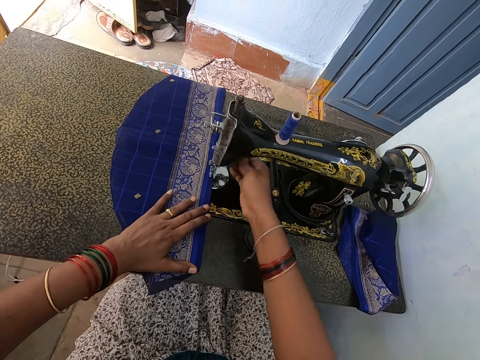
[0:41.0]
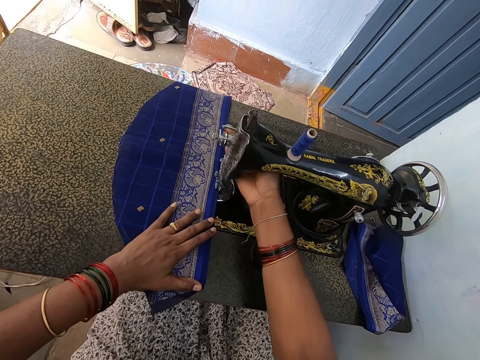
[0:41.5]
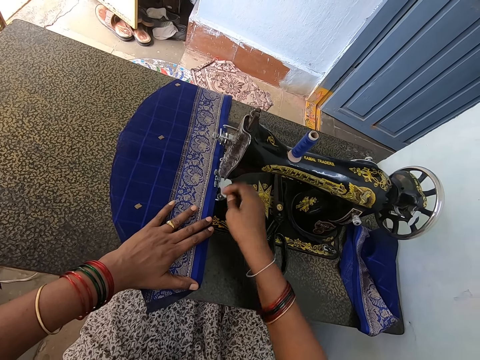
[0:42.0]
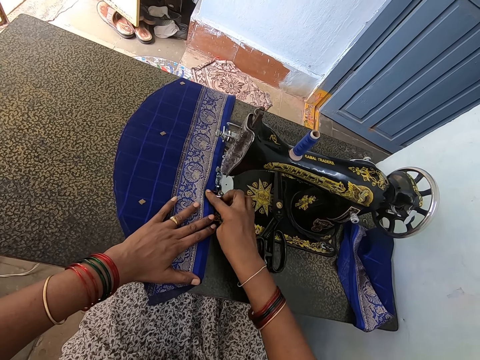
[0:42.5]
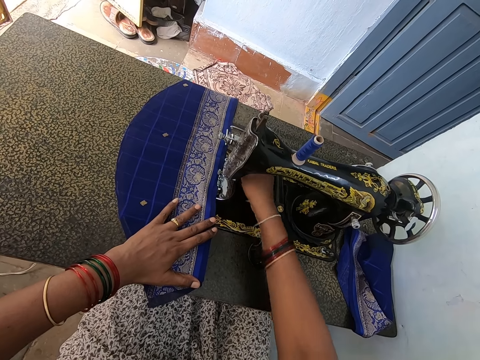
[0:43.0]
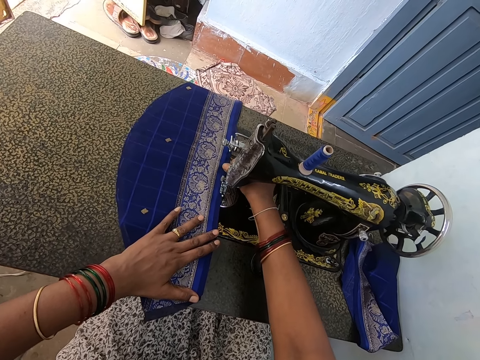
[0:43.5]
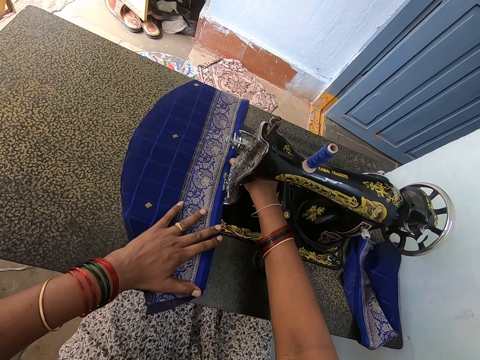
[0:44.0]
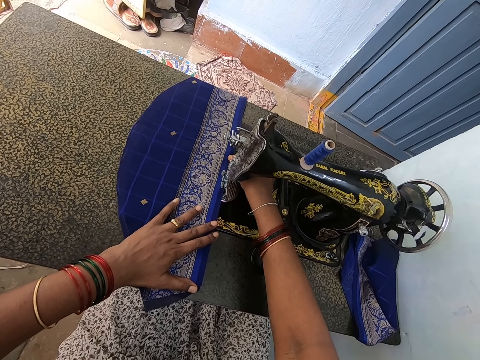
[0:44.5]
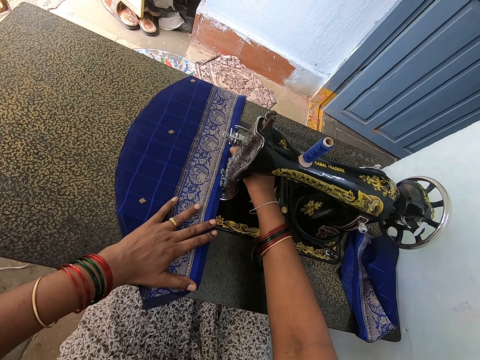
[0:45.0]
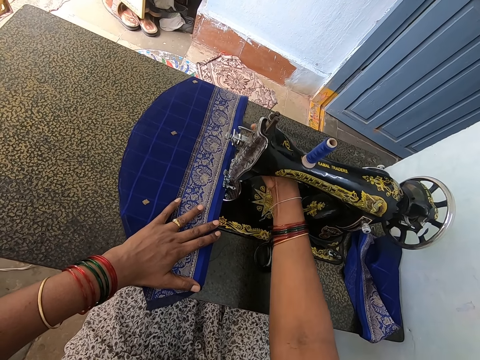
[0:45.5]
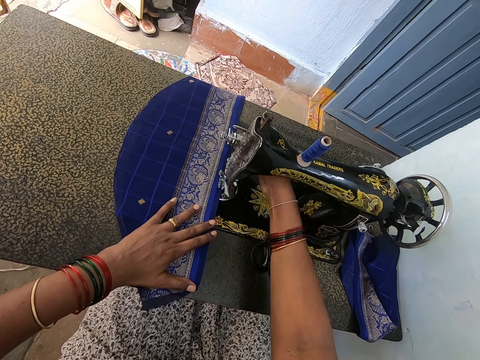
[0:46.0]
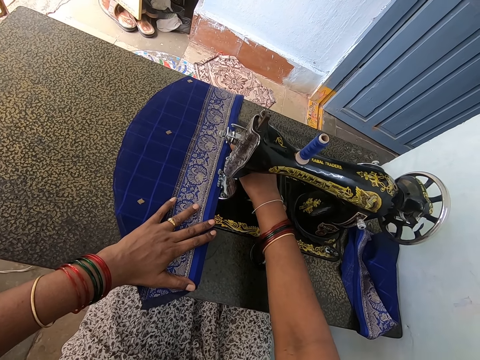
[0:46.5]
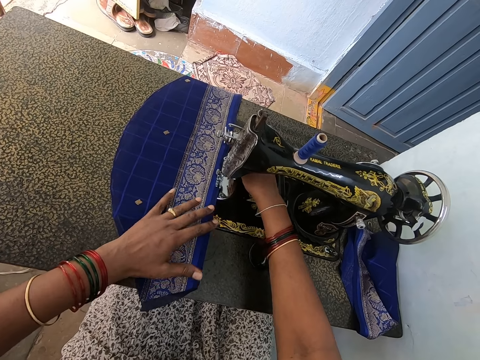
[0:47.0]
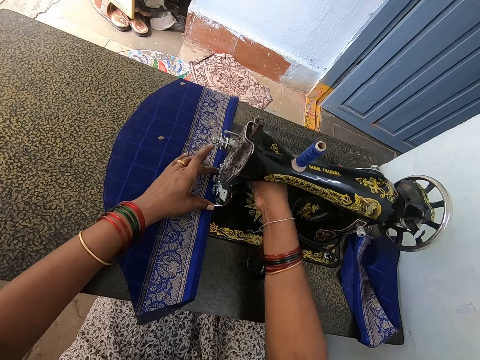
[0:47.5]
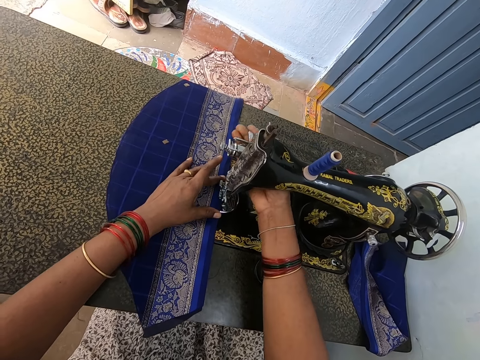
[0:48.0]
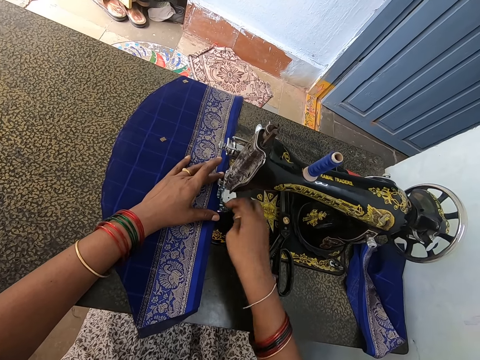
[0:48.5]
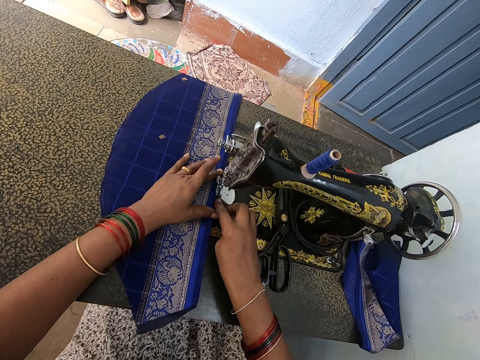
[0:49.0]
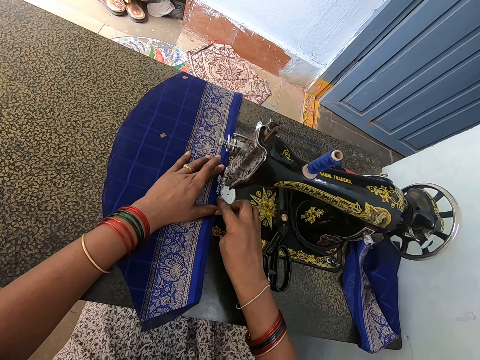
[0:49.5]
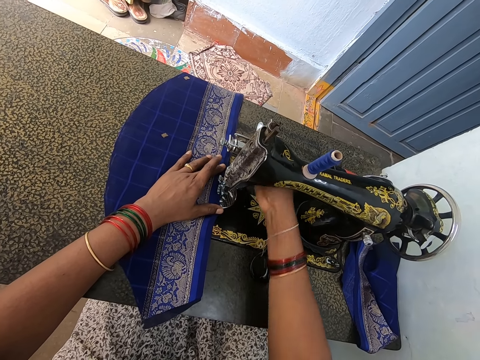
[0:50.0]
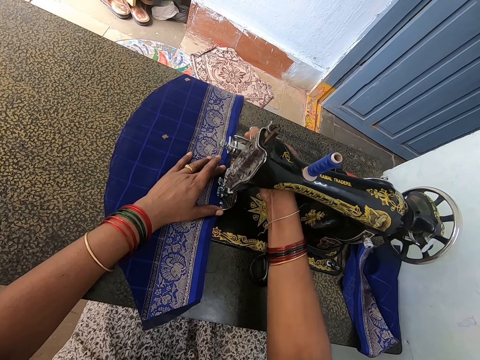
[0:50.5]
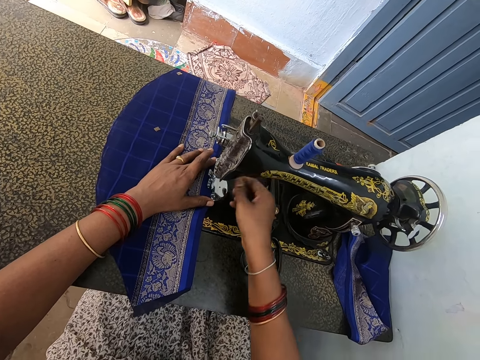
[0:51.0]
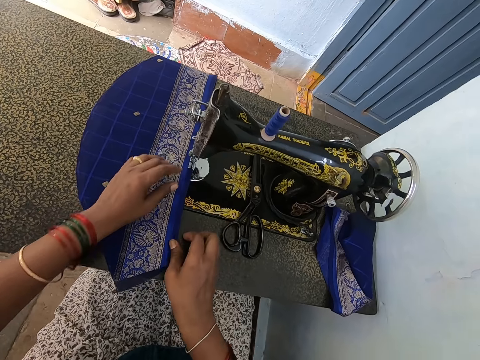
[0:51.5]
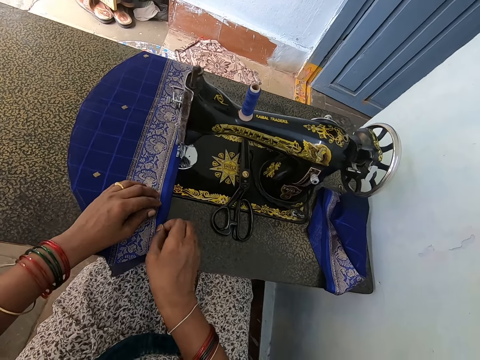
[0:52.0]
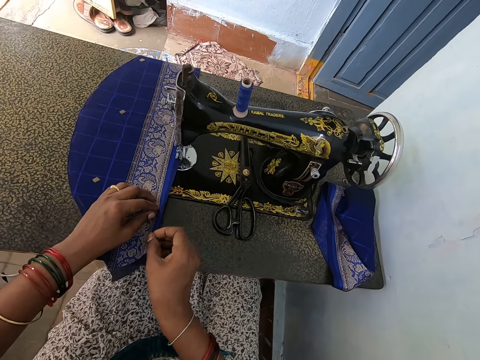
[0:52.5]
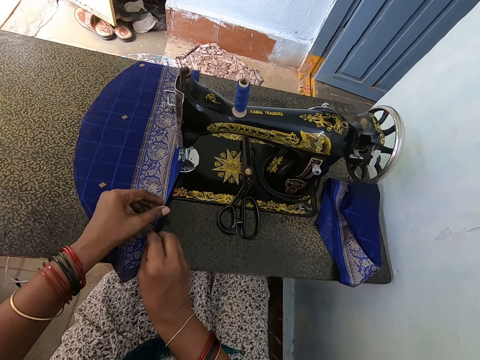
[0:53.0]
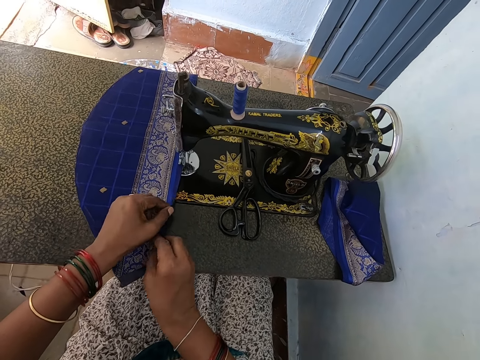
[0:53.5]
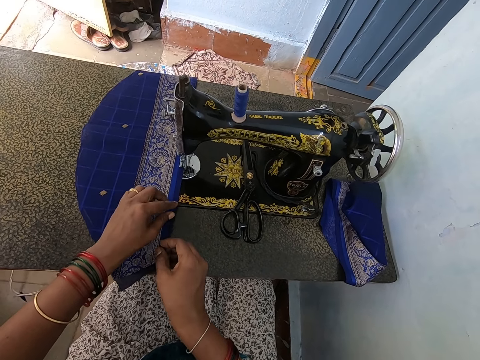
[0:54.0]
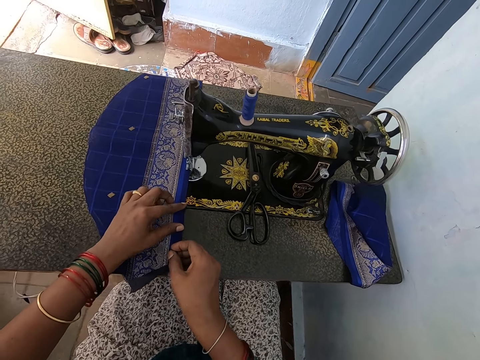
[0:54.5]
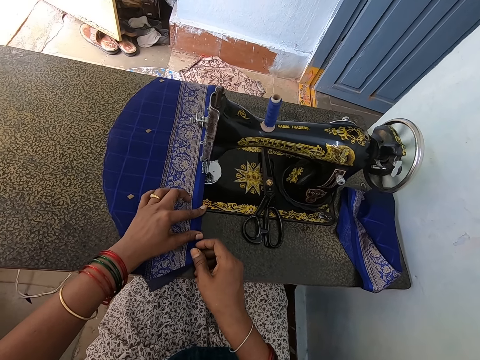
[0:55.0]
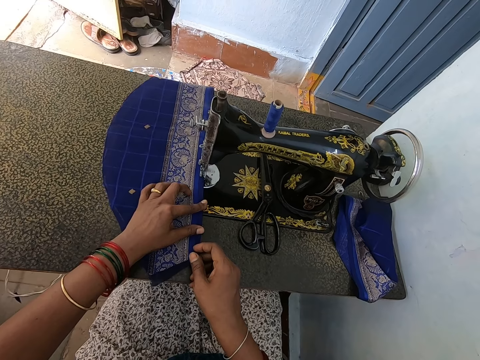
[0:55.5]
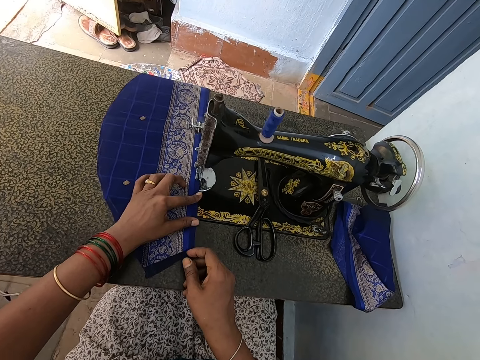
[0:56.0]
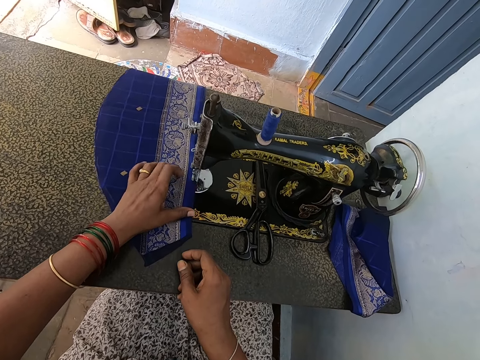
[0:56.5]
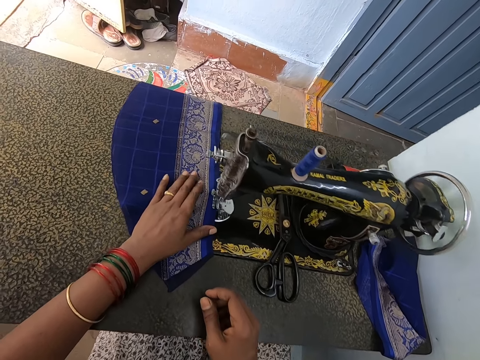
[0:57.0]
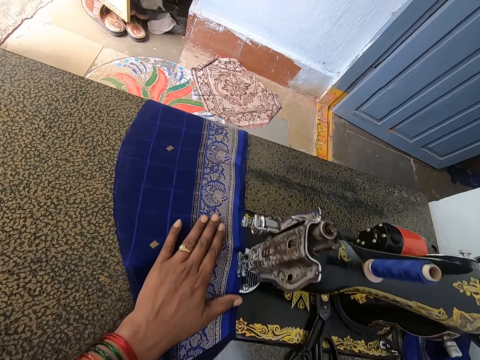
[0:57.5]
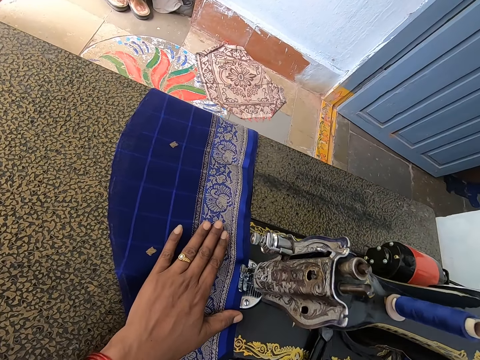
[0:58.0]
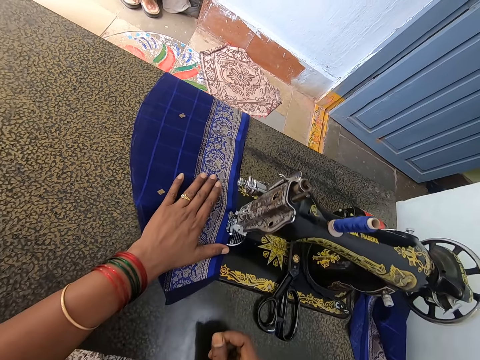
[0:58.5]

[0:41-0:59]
The camera wearer operates the sewing machine. They touch the reverse lever part. They touch the piece of cloth. They touch the reverse lever part. They touch the piece of cloth. They touch the reverse lever part. They touch the piece of cloth. They sew the piece of cloth.

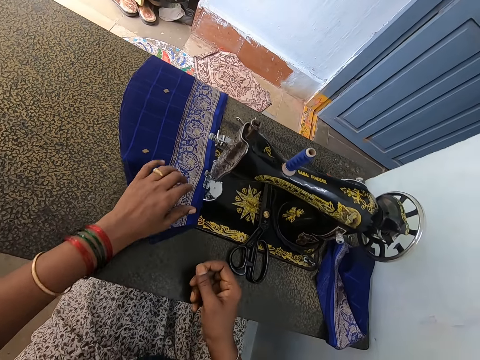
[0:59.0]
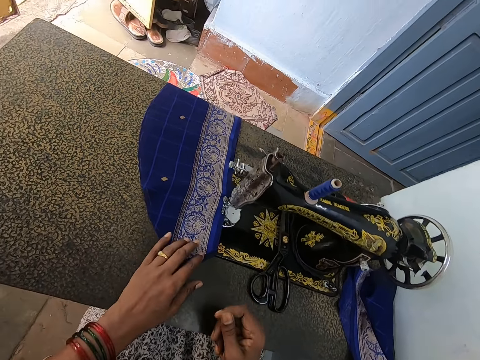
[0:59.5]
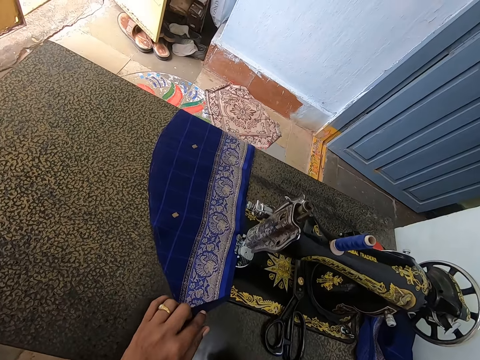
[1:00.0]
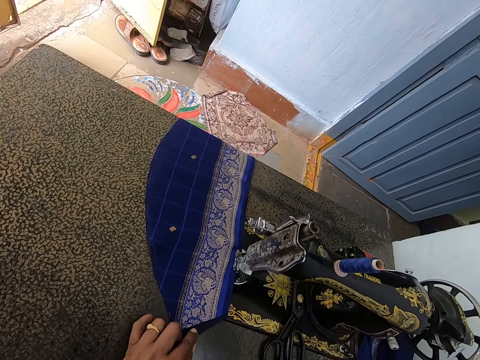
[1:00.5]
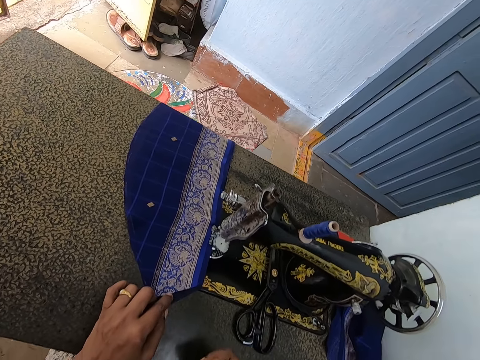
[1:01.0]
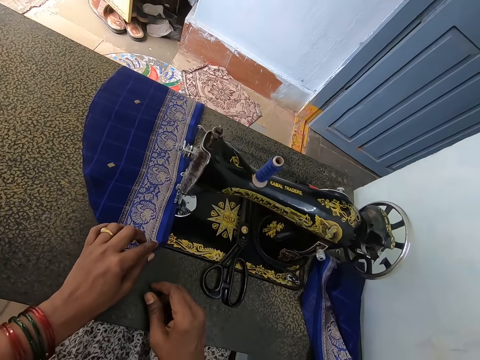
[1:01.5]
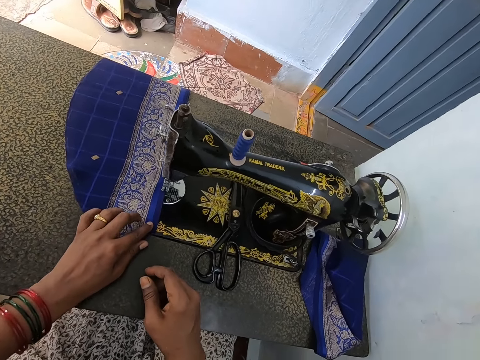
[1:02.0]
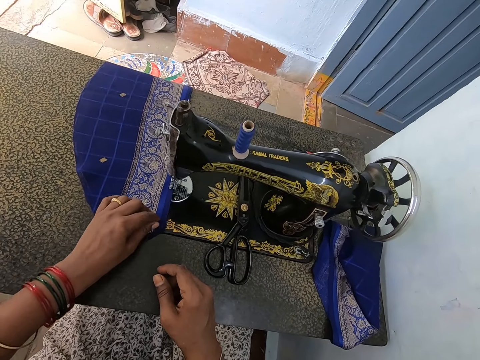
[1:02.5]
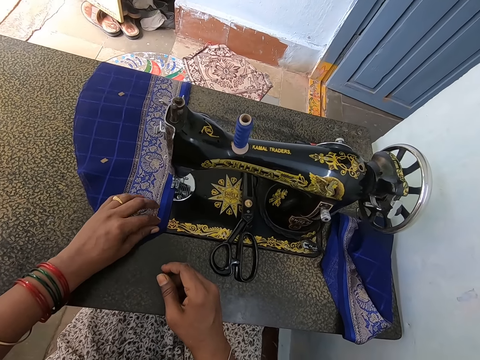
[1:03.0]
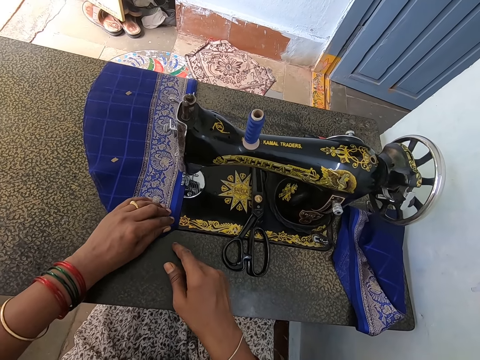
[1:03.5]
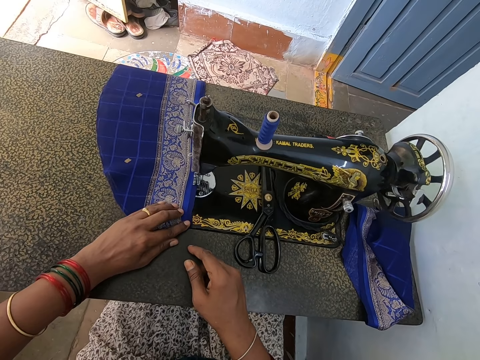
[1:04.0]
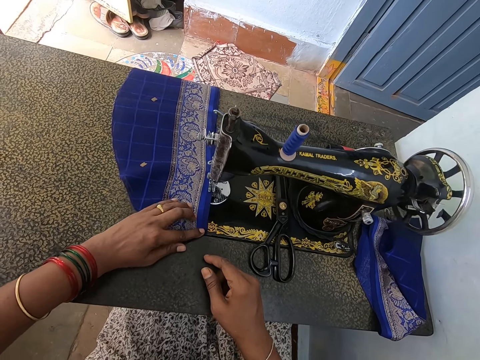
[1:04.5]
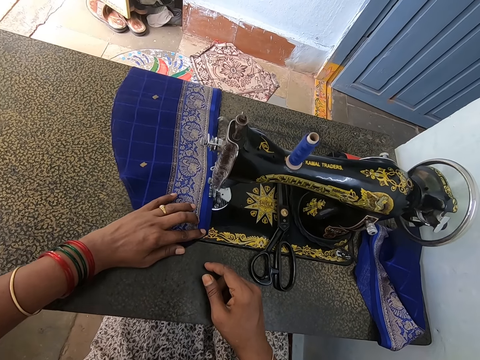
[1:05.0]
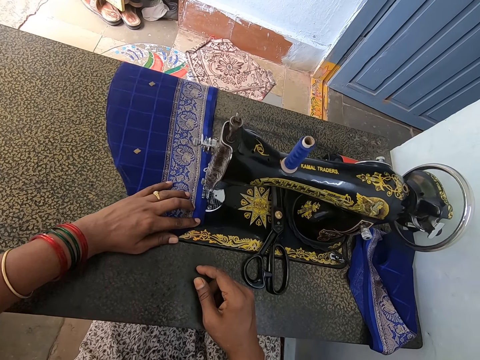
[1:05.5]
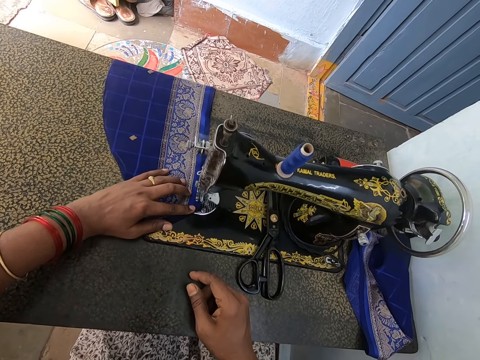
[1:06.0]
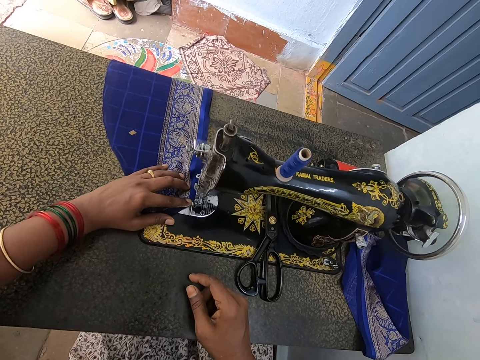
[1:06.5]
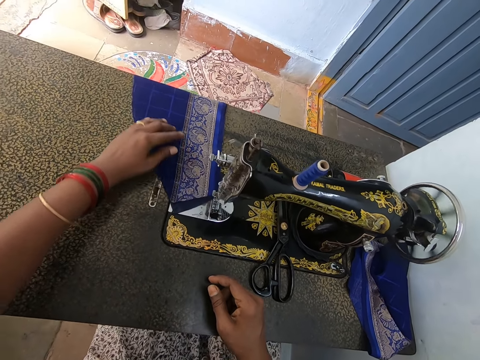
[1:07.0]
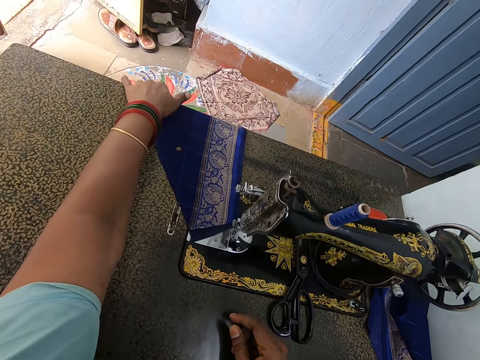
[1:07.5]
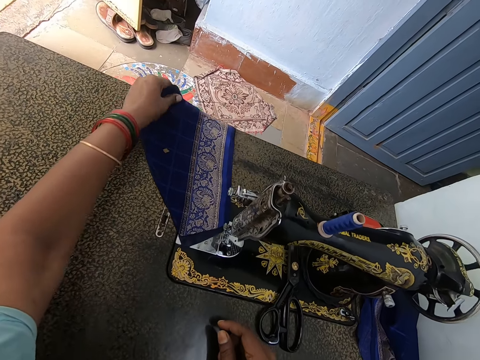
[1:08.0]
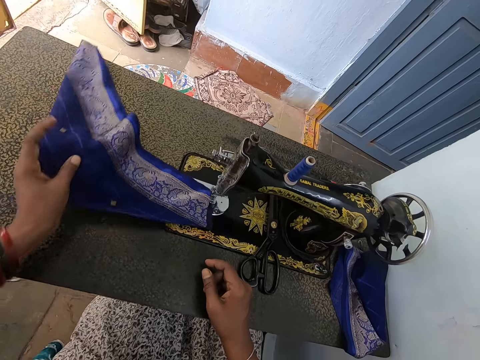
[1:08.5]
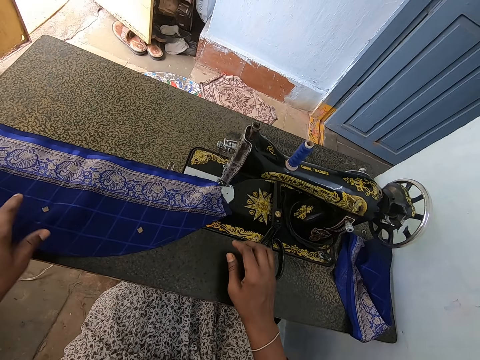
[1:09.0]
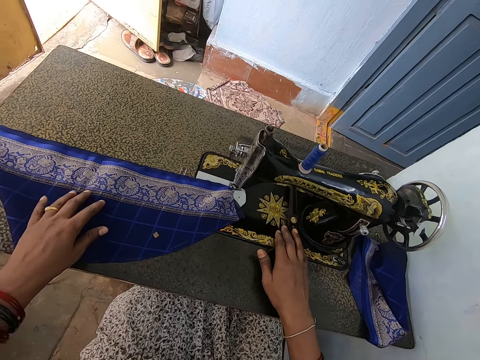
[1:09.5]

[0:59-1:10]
The camera wearer touches the piece of cloth. They sew the piece of cloth. They lift up the piece of cloth.
